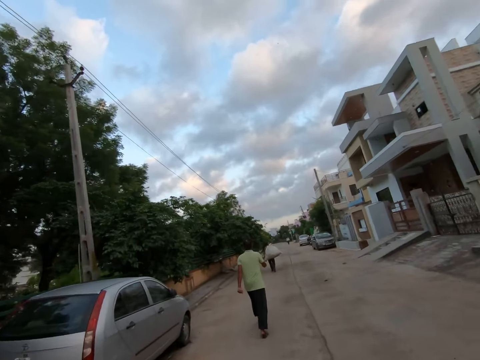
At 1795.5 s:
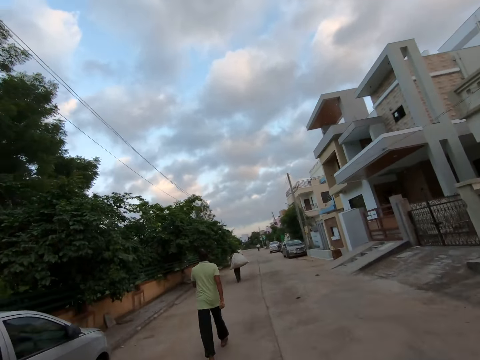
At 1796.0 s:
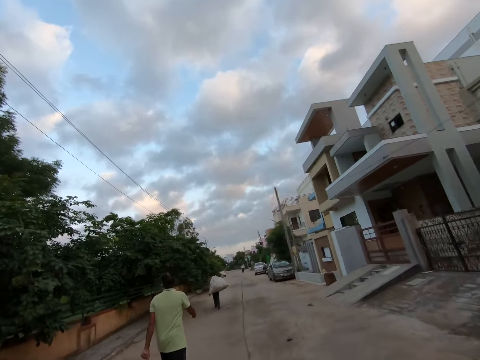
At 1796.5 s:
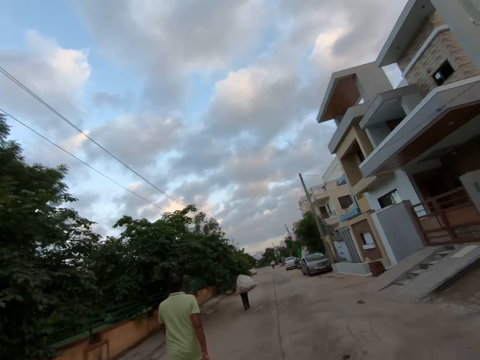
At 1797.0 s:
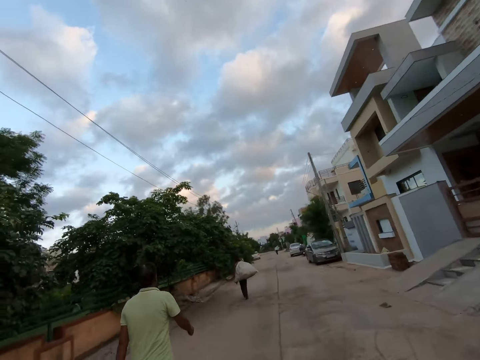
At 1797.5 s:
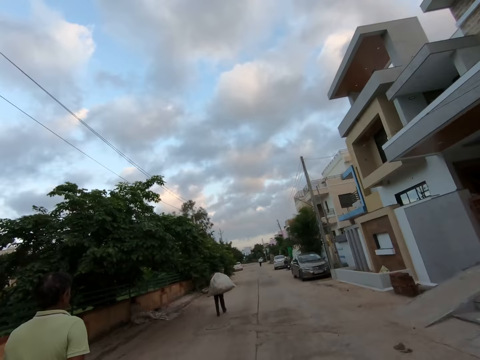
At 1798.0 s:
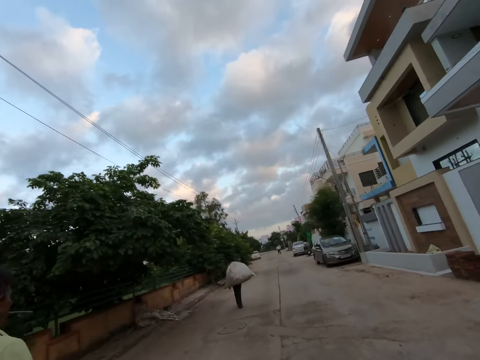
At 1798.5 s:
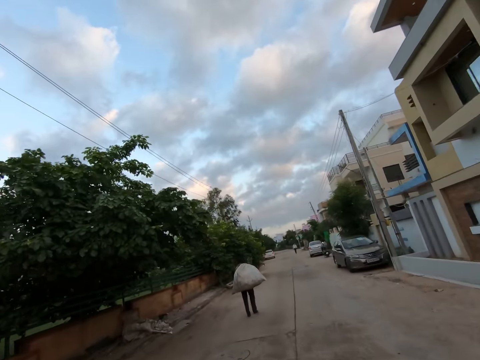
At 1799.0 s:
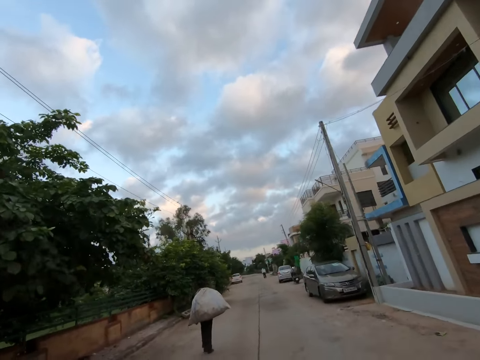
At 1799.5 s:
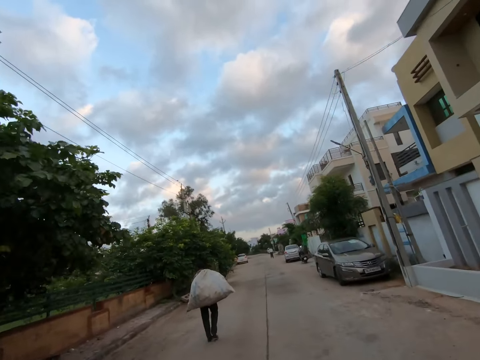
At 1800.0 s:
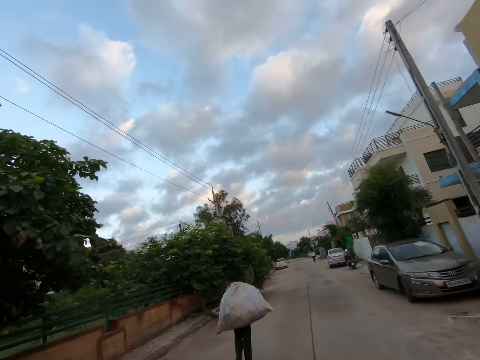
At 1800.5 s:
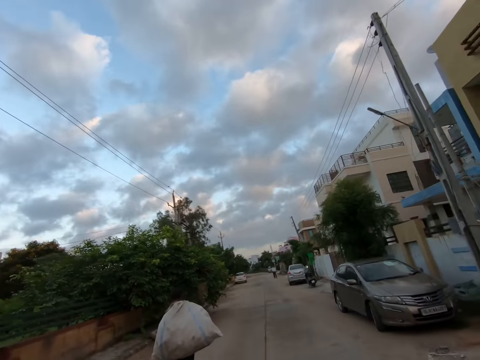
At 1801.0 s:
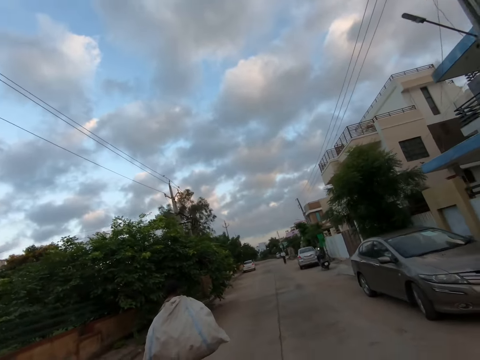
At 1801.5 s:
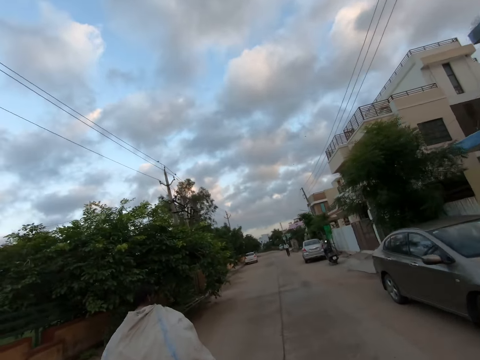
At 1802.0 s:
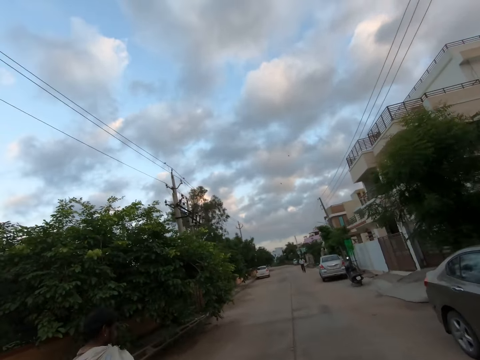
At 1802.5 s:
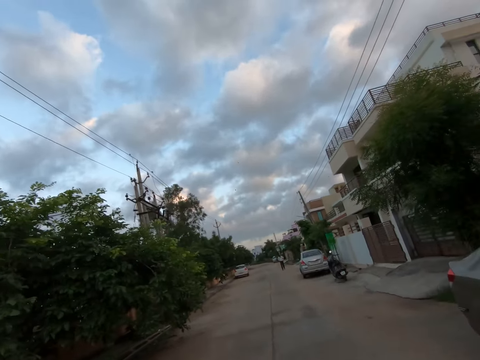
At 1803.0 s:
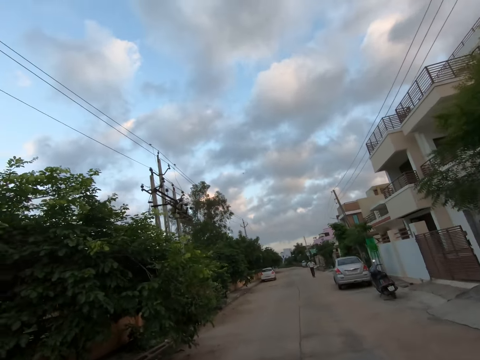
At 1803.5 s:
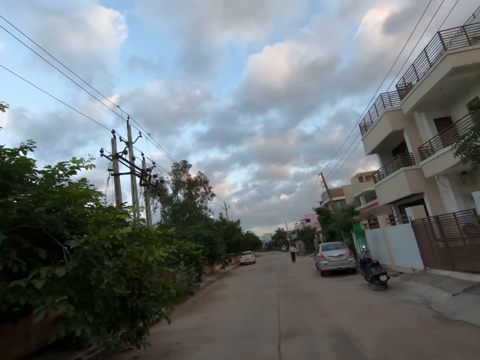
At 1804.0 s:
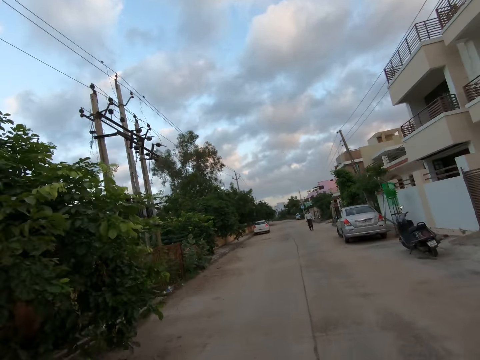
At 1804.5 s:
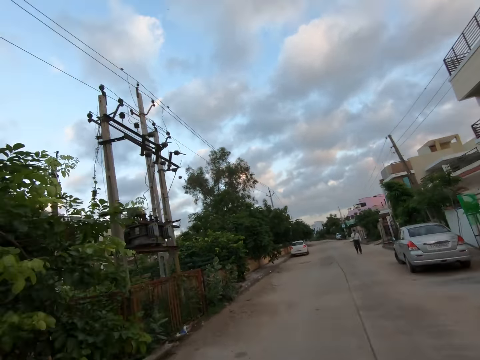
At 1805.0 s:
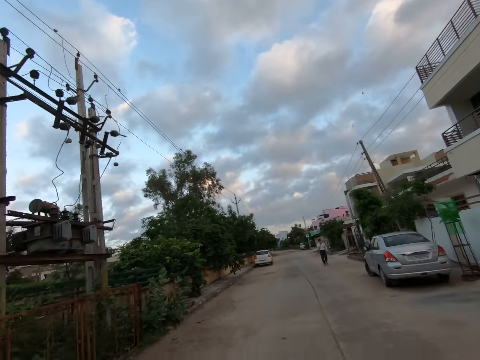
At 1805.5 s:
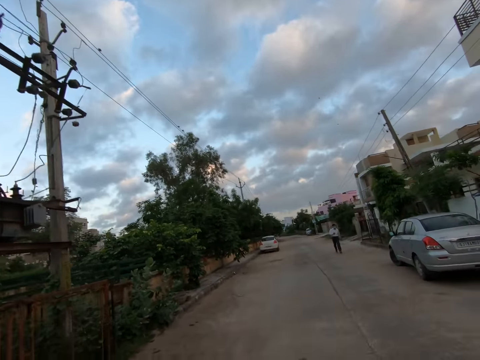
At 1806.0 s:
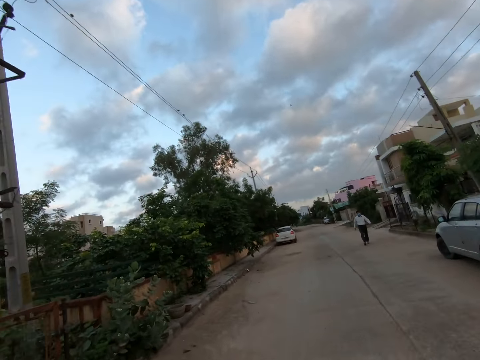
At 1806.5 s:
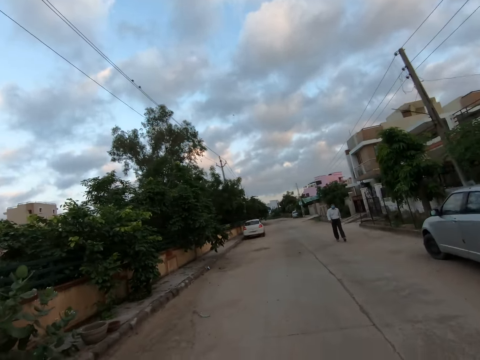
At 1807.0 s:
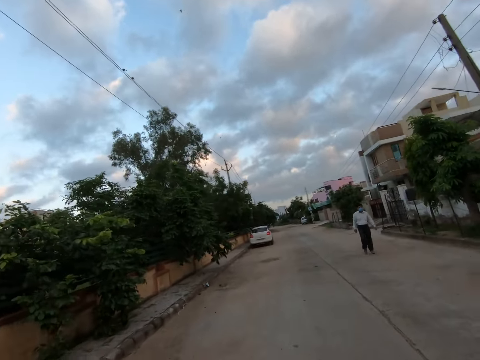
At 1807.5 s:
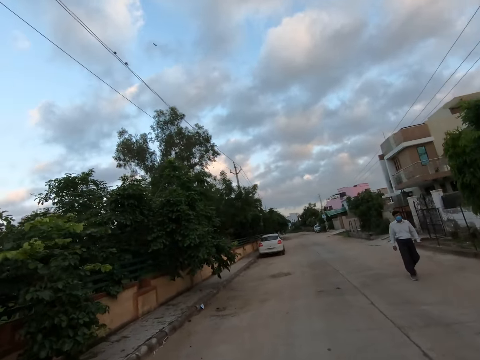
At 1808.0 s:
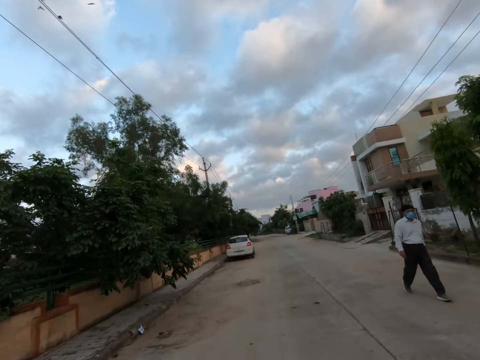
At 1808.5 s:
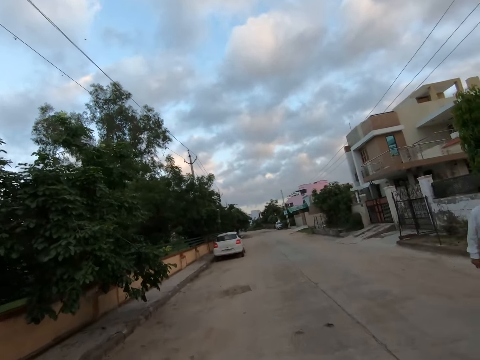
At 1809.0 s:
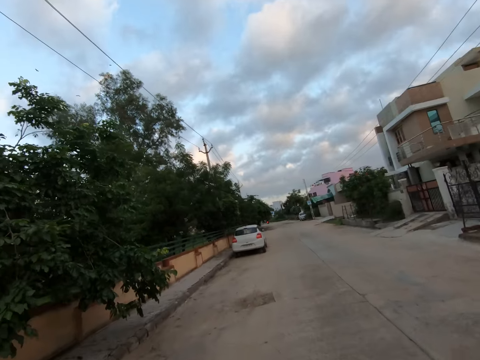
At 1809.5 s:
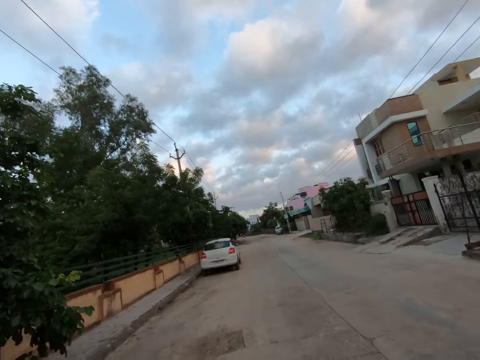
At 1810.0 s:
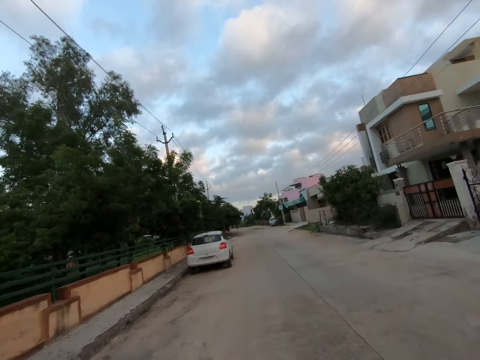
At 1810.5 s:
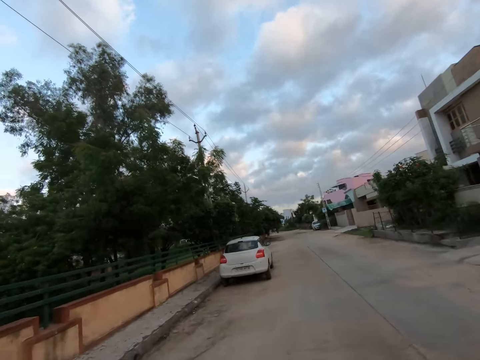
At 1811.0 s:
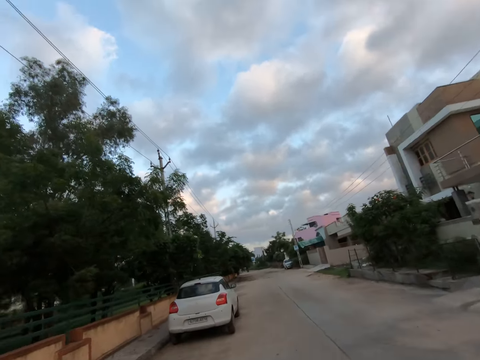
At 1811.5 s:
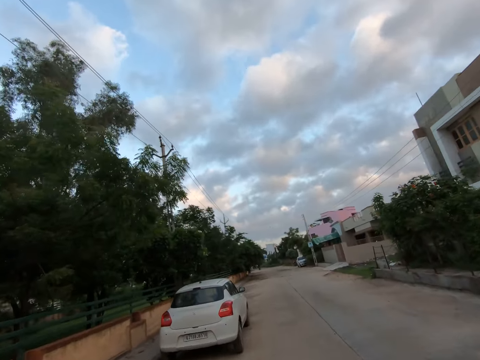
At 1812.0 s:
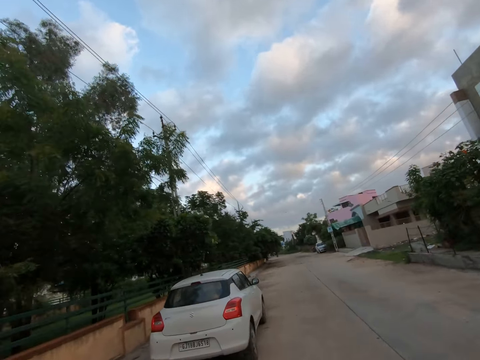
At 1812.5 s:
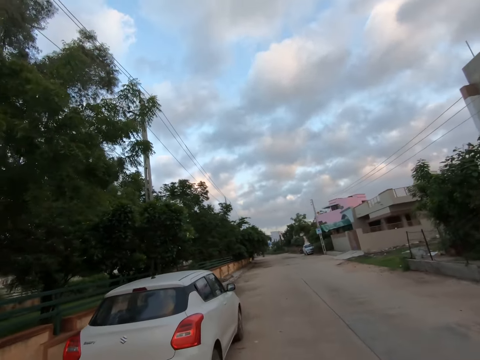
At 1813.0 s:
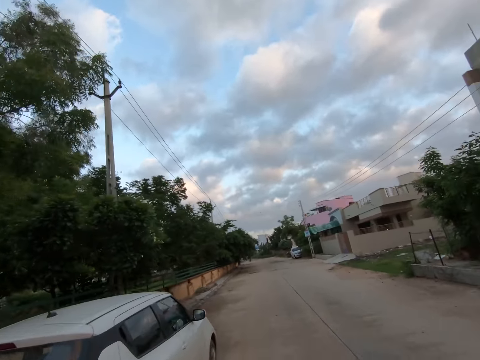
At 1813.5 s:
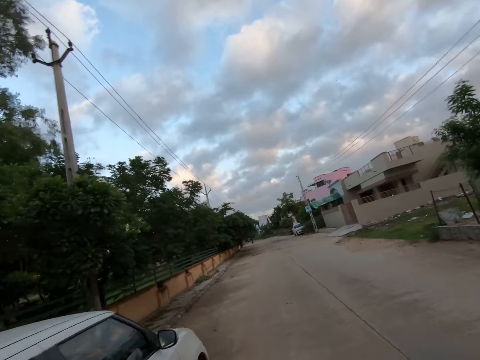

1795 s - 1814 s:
The camera wearer runs on the road. A man walks past the camera wearer.

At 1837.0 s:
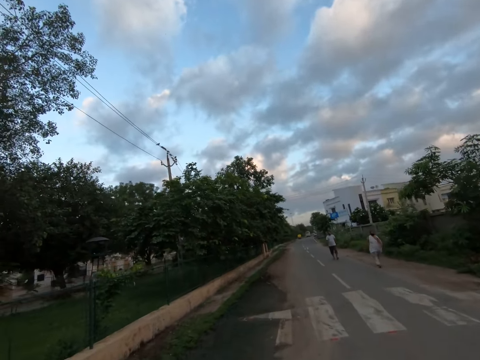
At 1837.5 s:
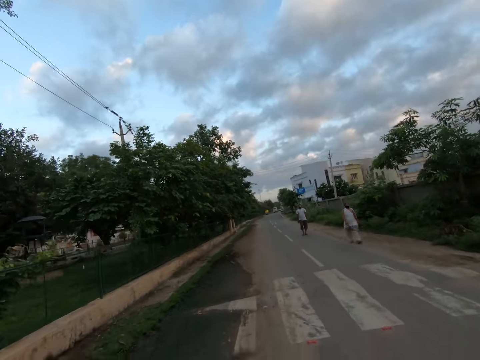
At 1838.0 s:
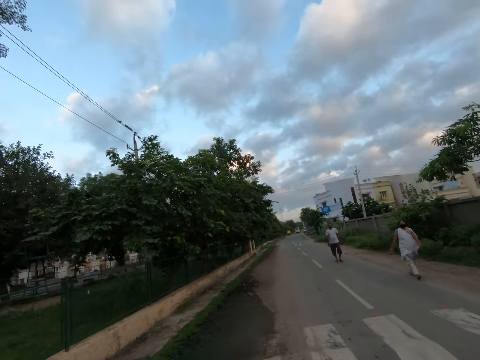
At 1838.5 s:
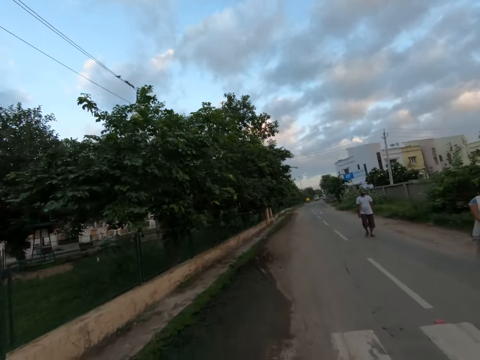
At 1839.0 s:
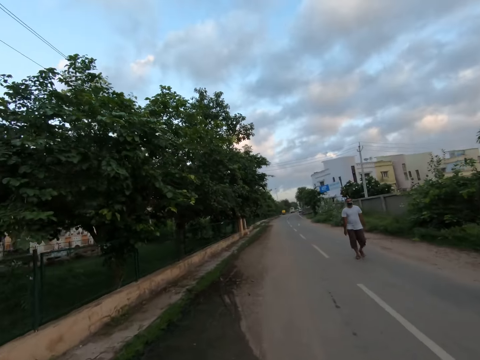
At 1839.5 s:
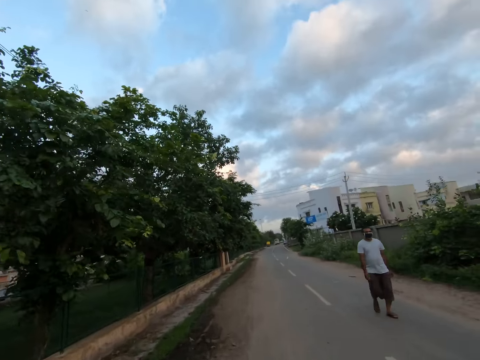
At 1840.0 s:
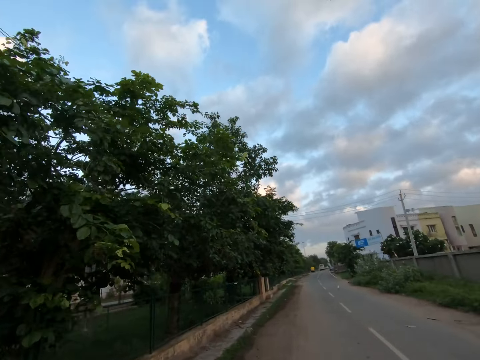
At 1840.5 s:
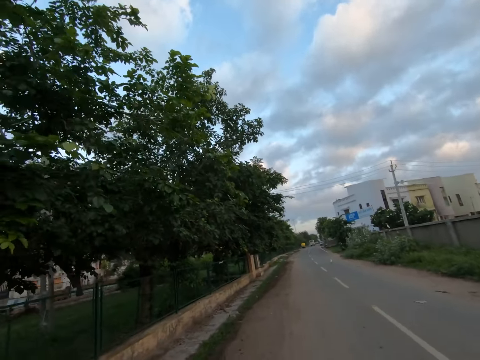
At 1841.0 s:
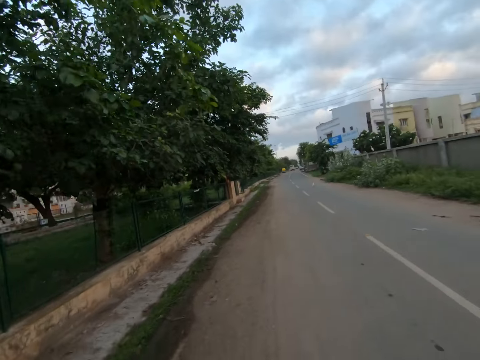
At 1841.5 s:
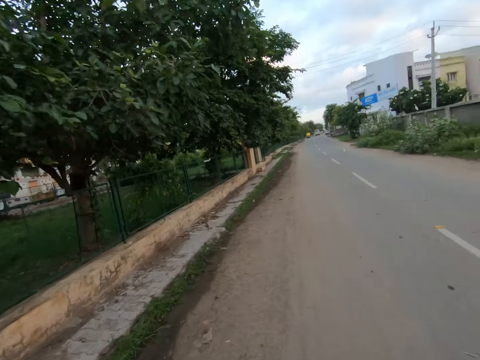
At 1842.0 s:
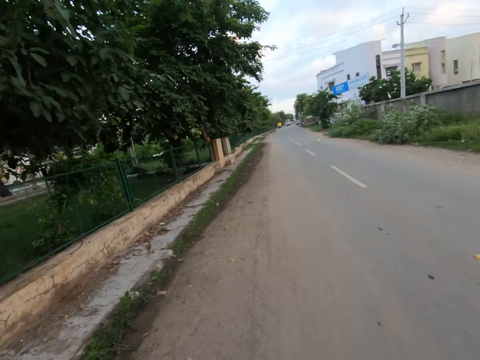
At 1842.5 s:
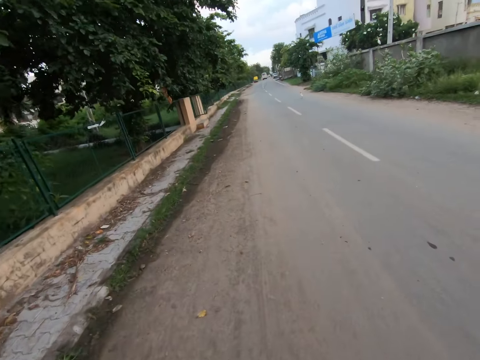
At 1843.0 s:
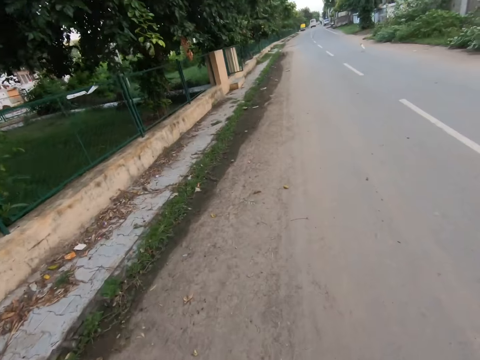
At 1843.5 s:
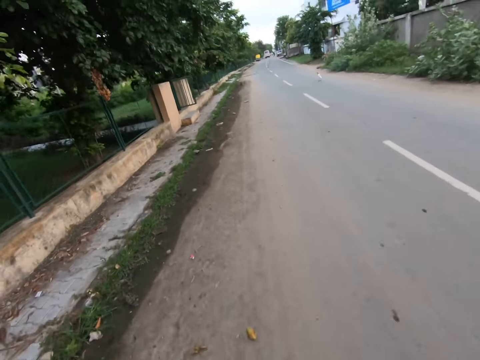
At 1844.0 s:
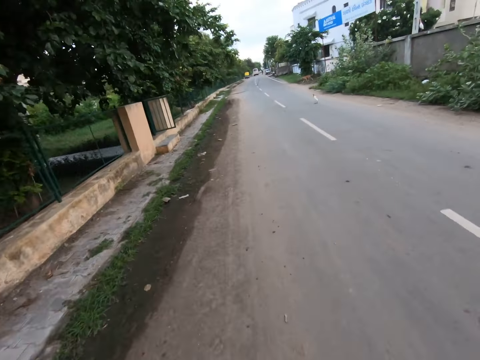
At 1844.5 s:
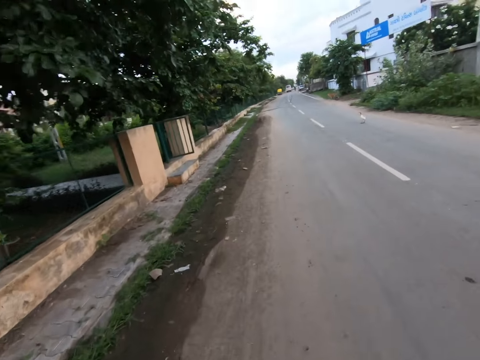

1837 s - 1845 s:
A woman walks past the camera wearer. A man walks past the camera wearer.
